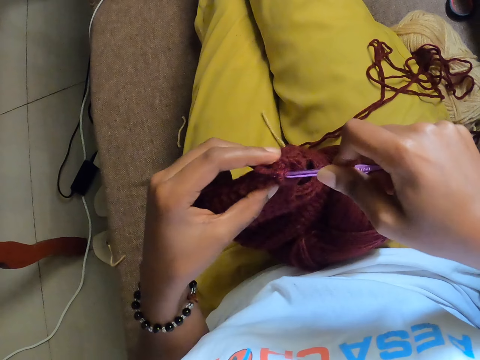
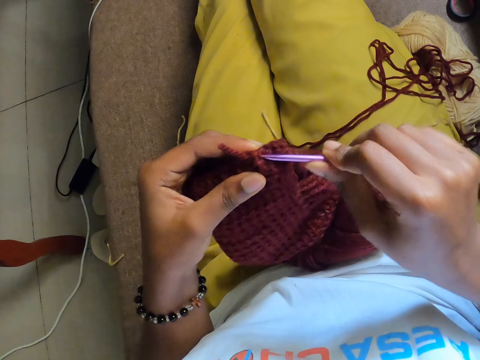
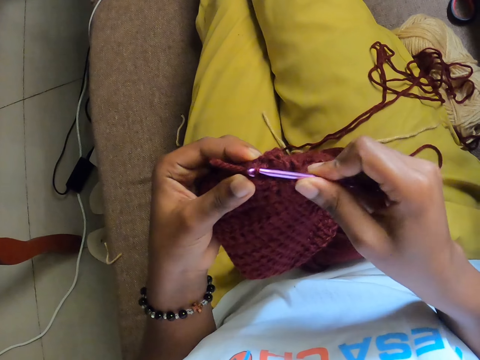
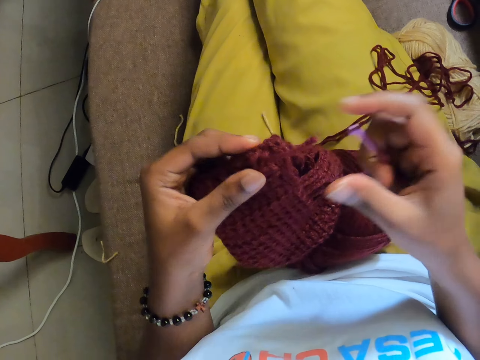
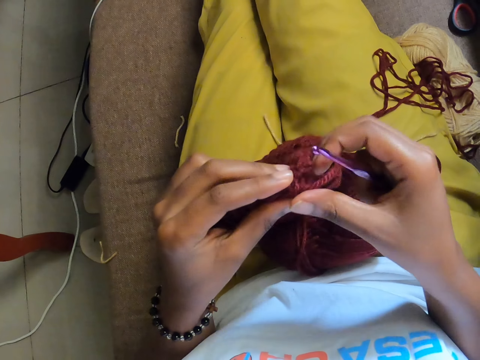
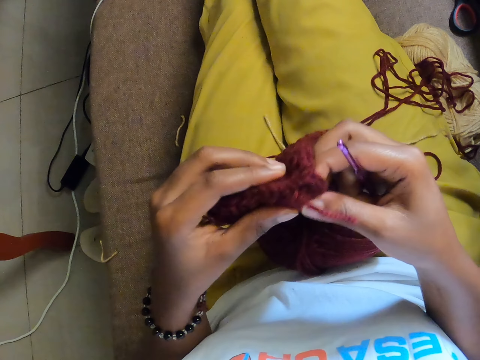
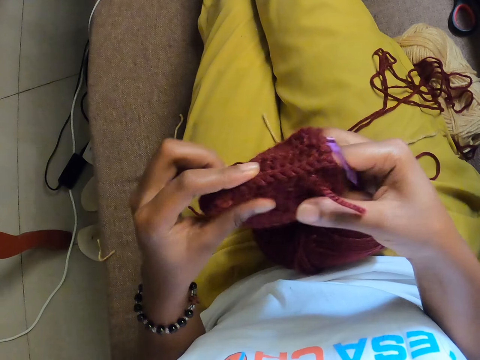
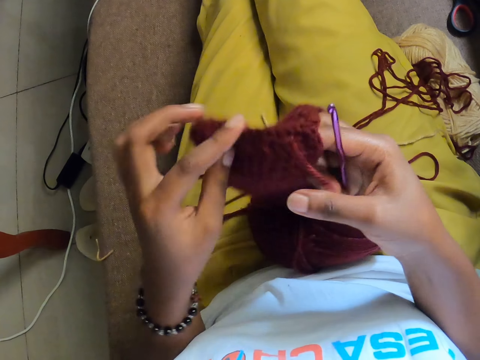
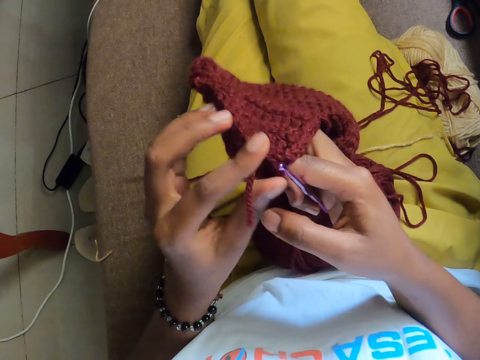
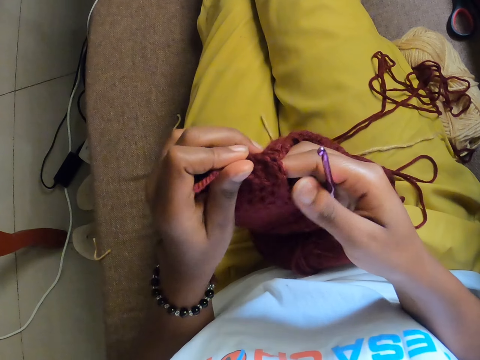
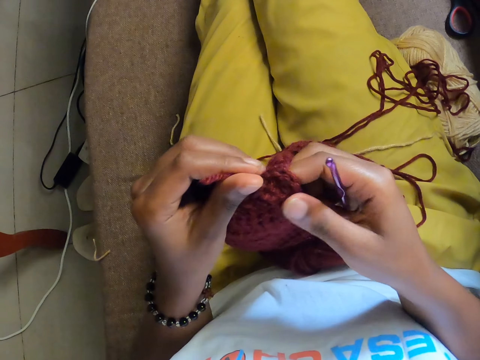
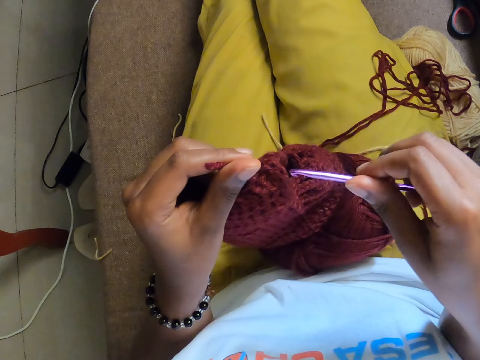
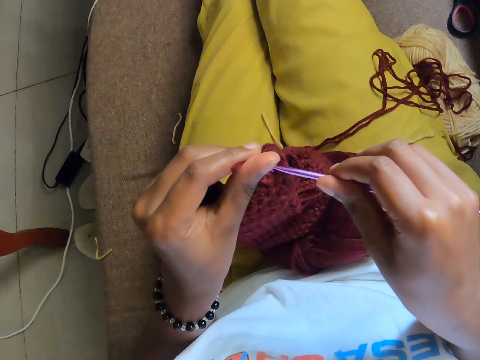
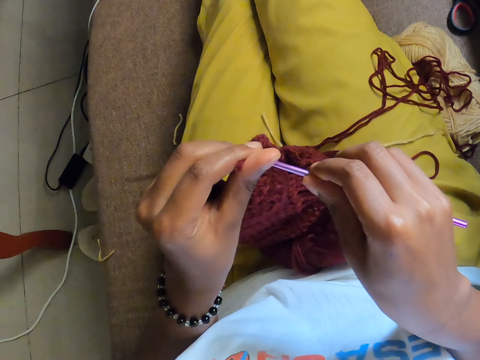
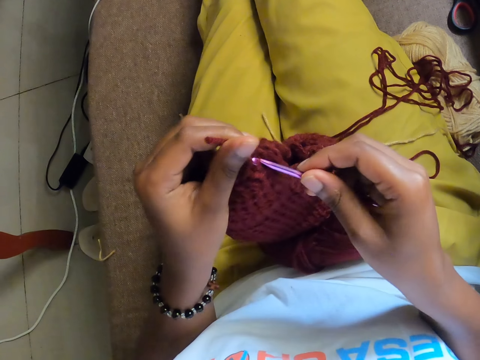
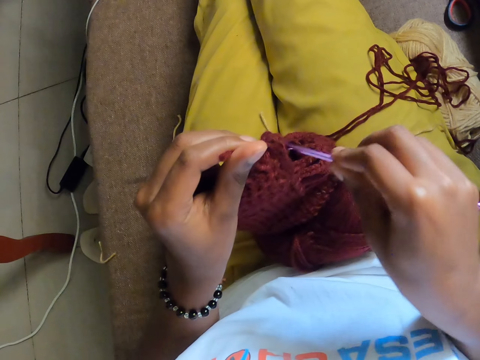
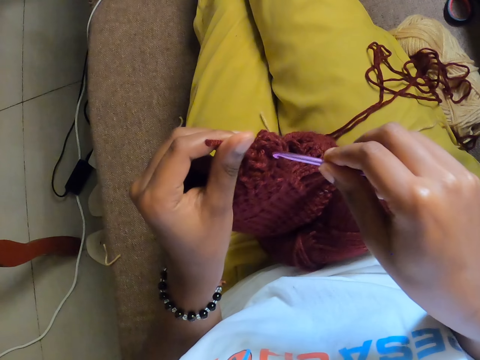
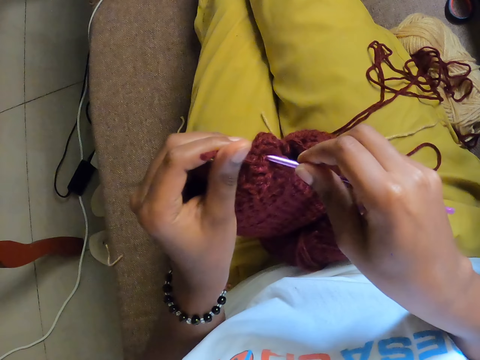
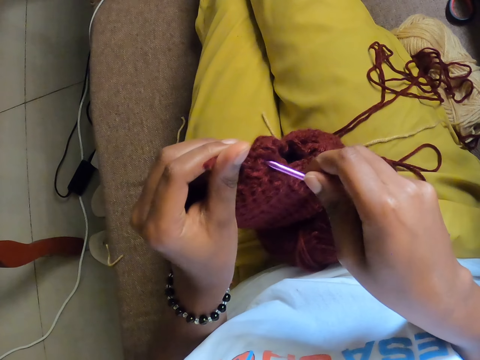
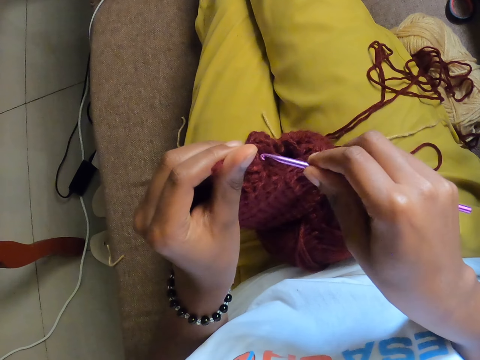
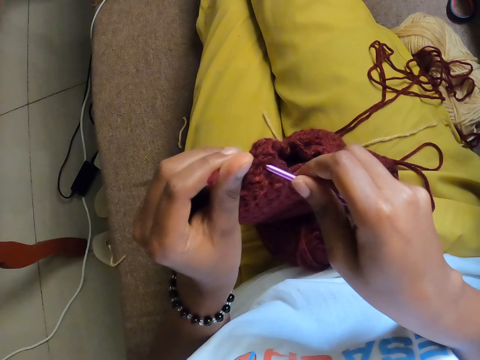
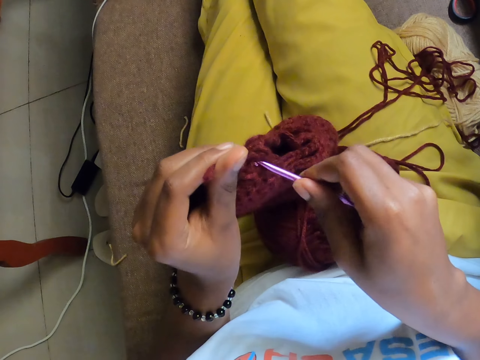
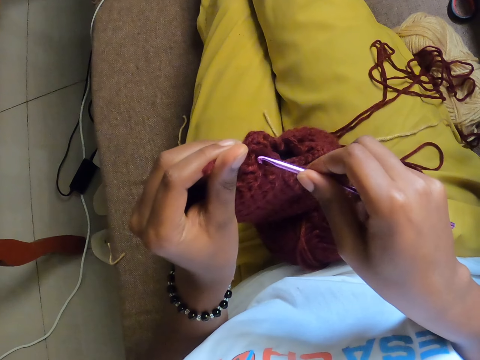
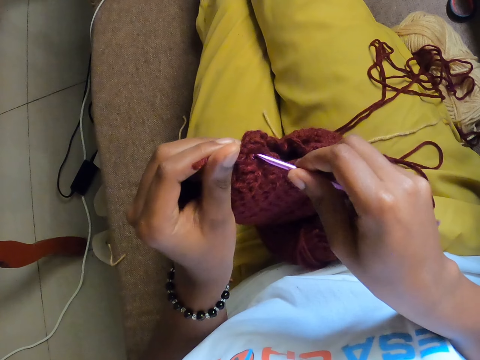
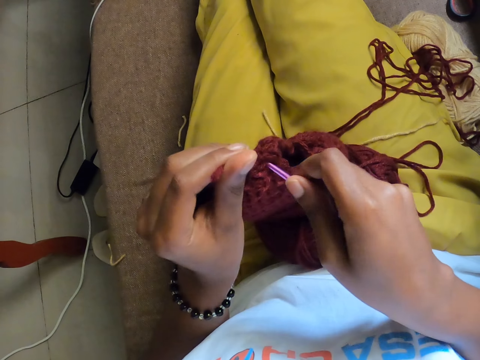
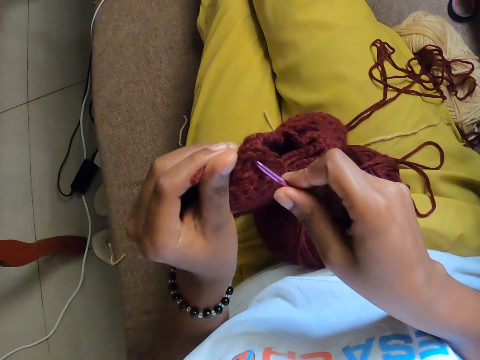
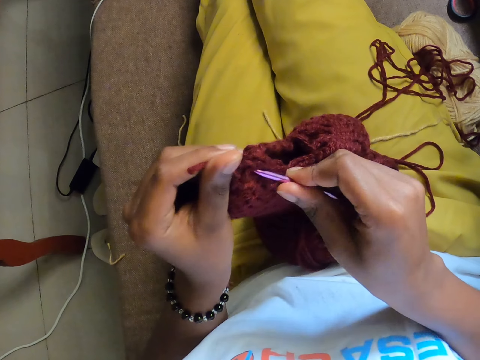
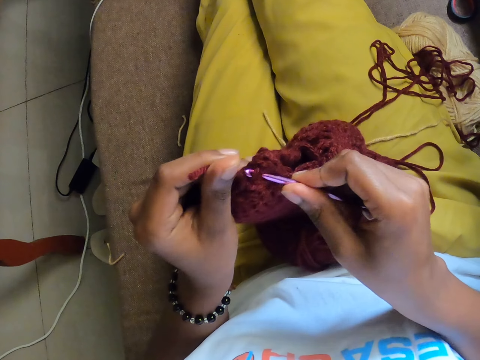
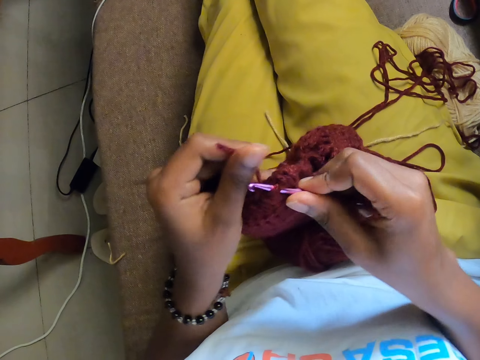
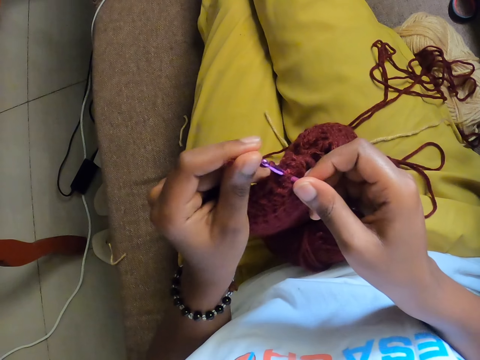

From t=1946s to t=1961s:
The camera wearer turns the yarn with the sewing needle. They remove the needle from the sweater and adjust the sweater. They insert the sewing needle in the sweater and sew the sweater. They remove the sewing needle in the sweater. They insert the sewing needle in the sweater and sew the sweater.

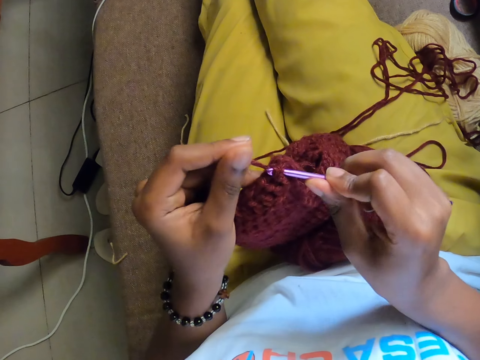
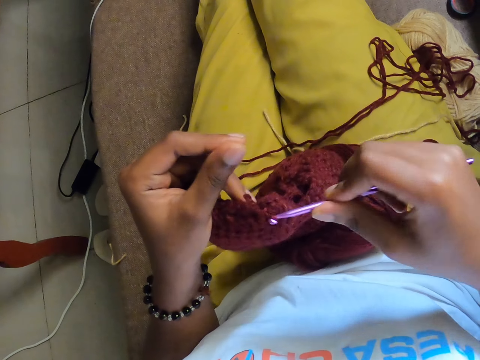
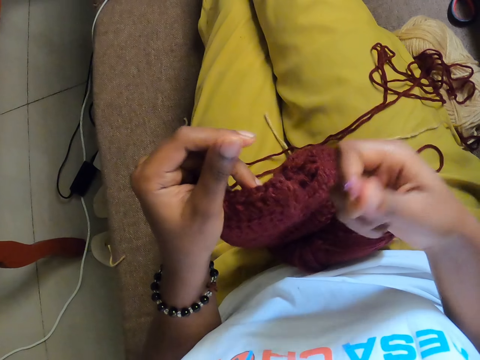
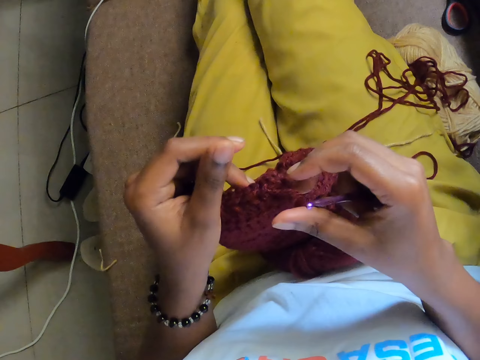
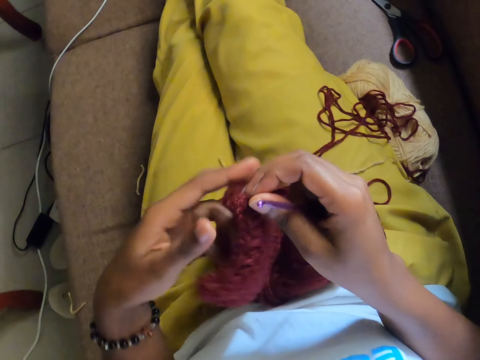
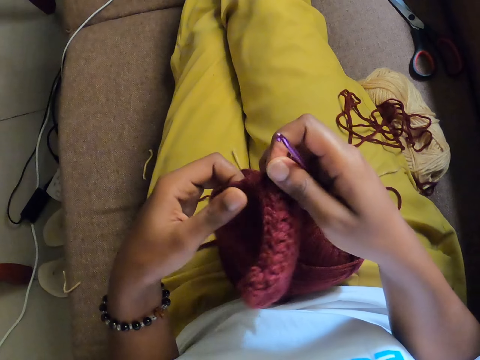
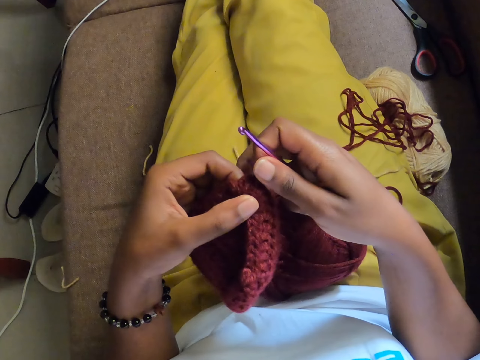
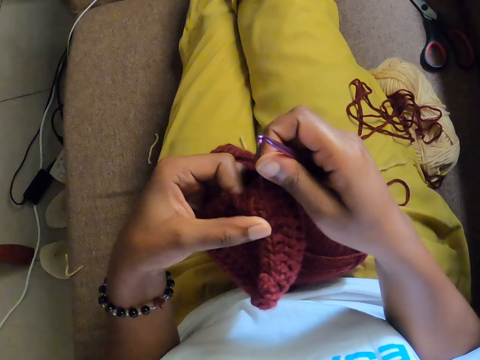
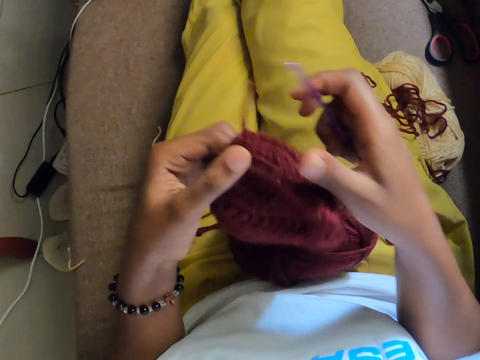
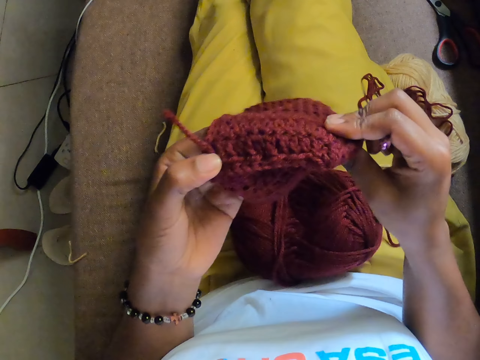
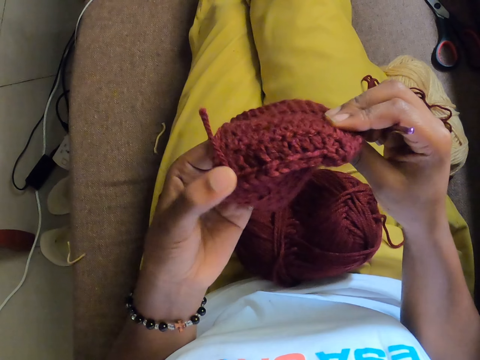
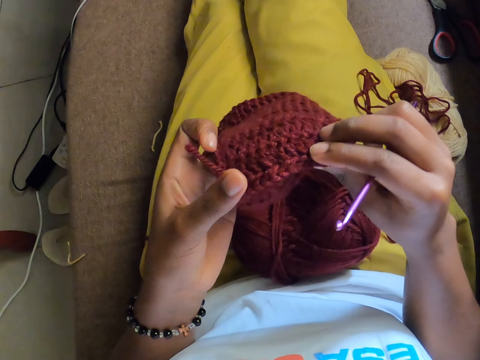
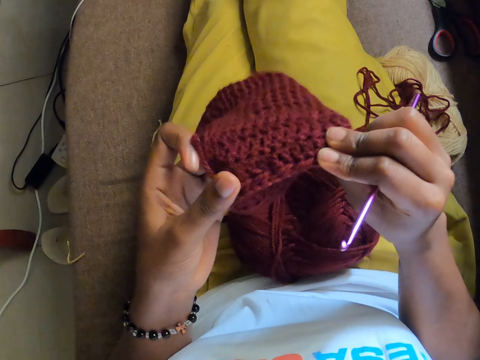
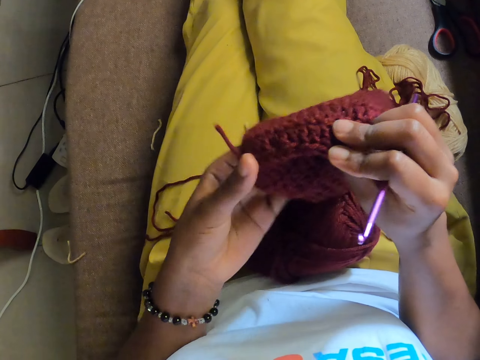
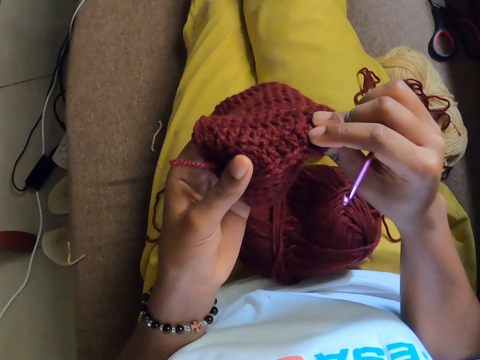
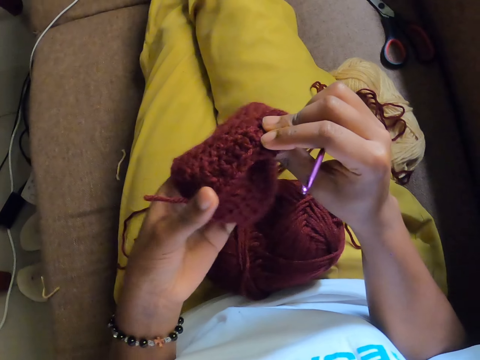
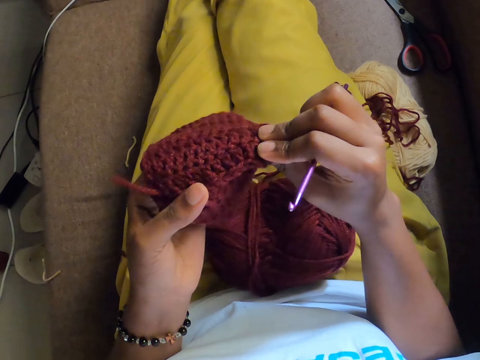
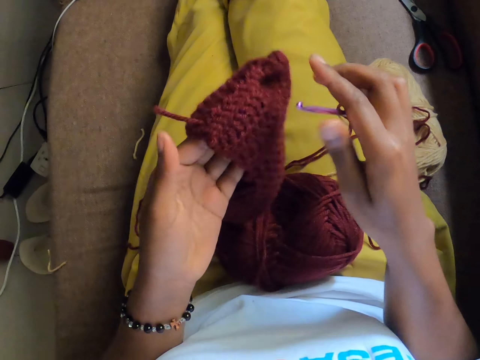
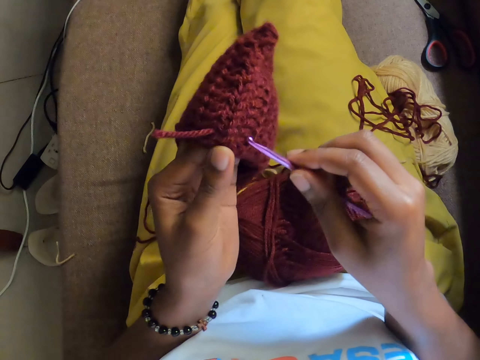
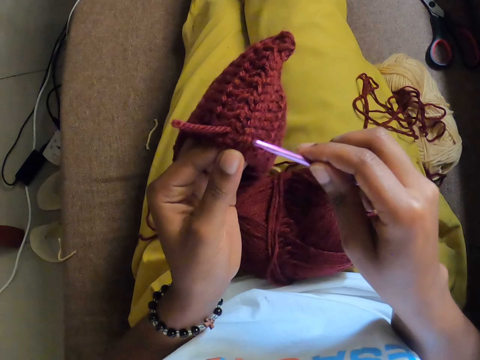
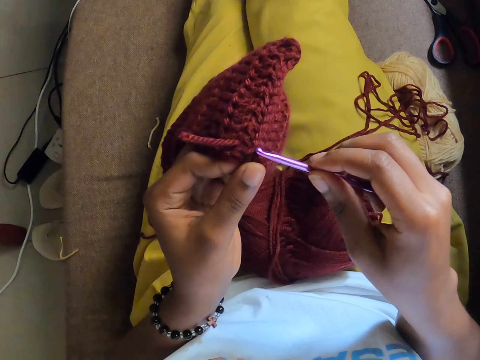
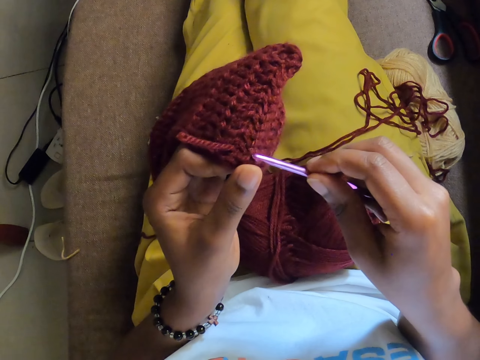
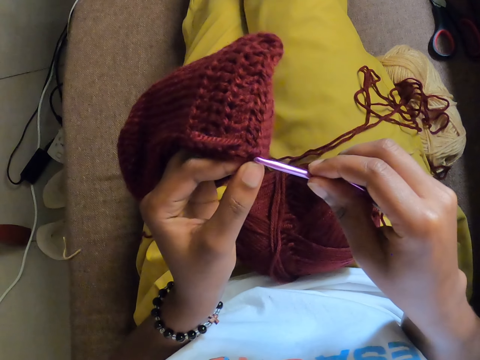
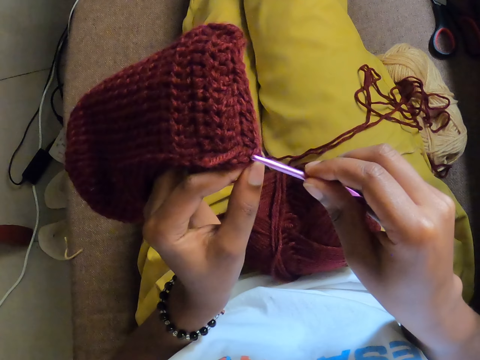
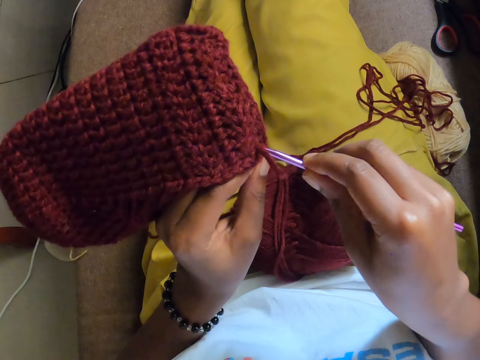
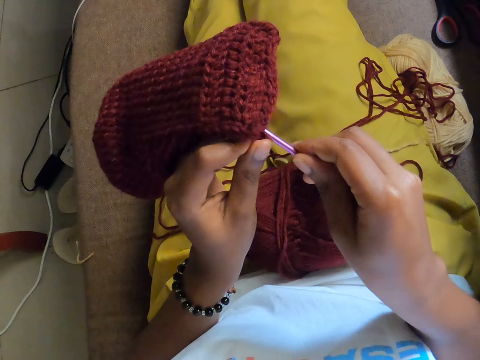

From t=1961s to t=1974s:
The camera wearer removes the sewing needle. They hold the sweater. They adjust the sweater.
